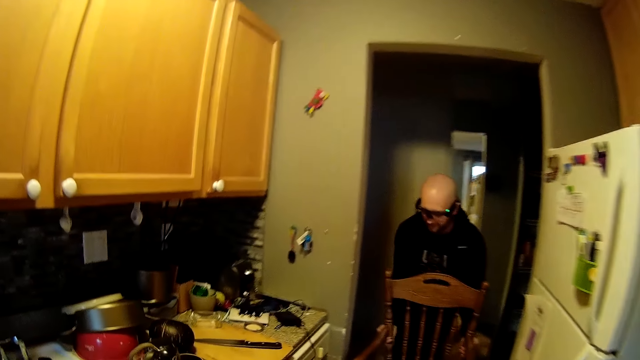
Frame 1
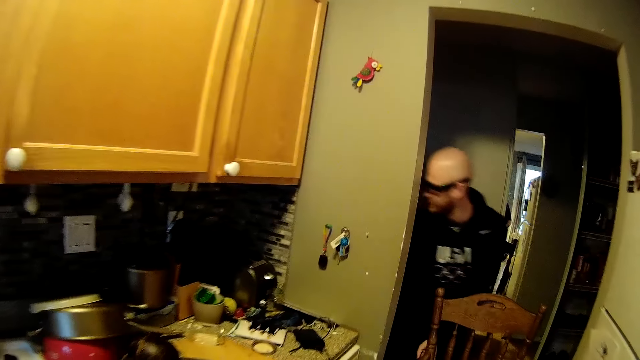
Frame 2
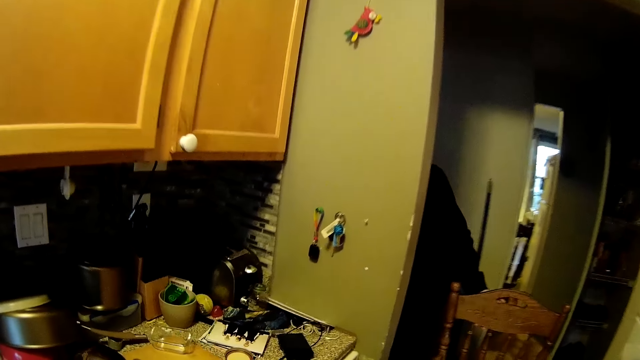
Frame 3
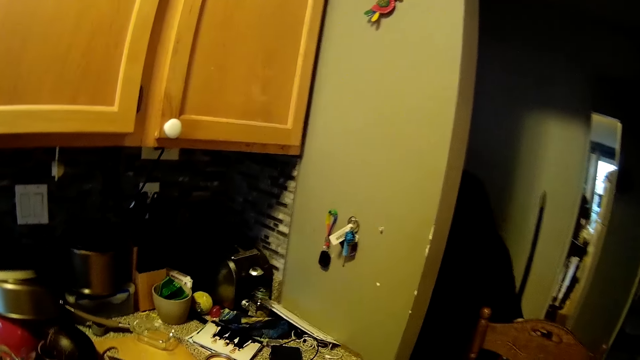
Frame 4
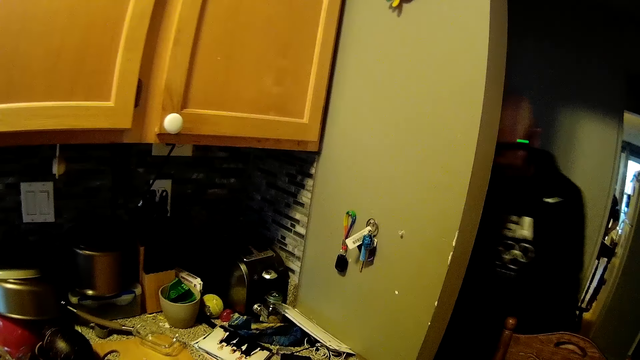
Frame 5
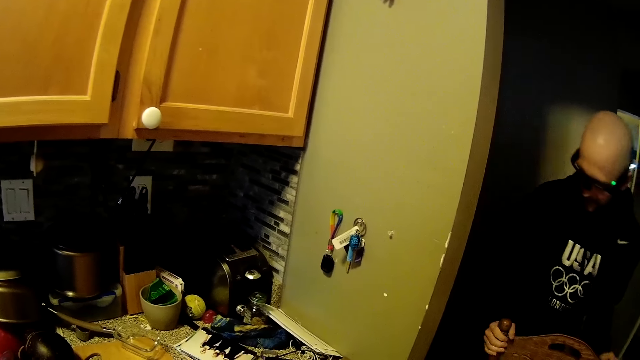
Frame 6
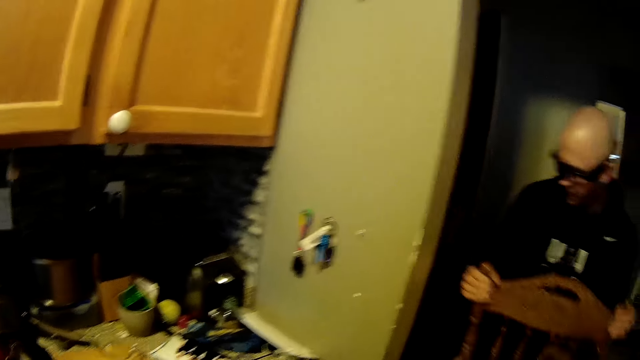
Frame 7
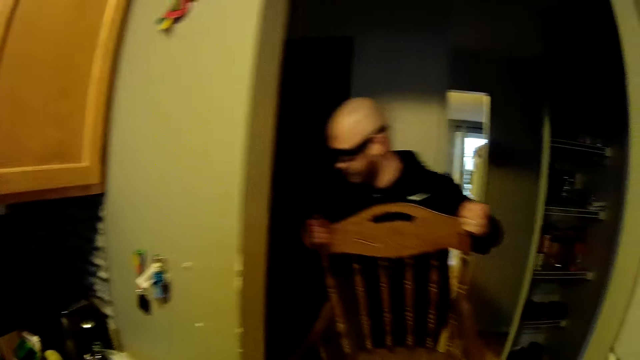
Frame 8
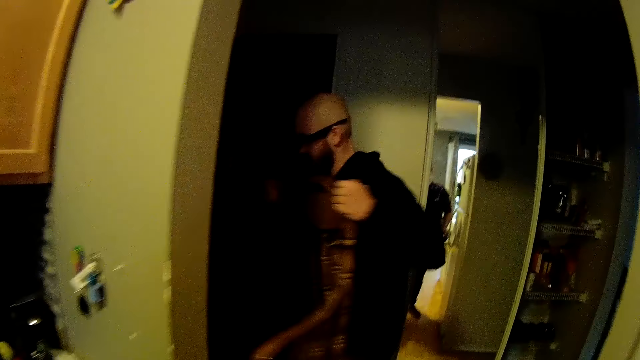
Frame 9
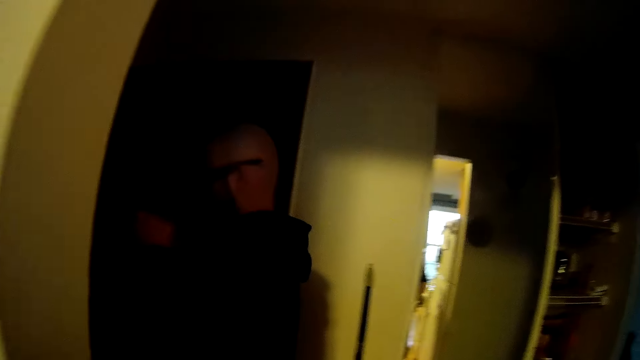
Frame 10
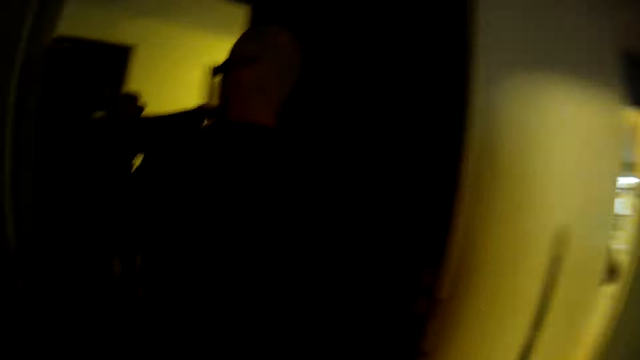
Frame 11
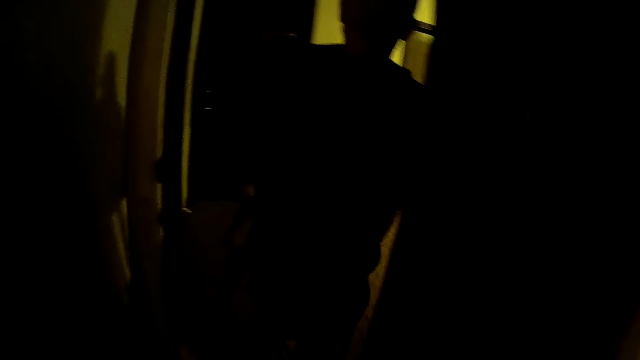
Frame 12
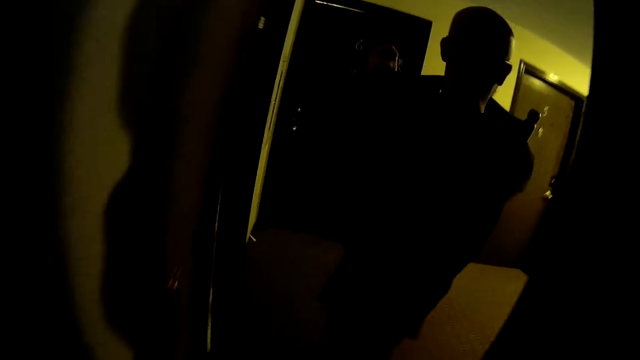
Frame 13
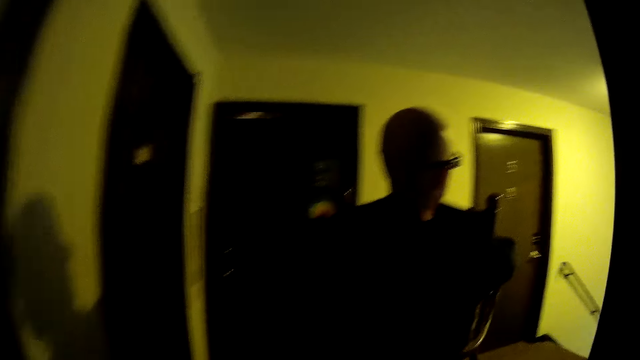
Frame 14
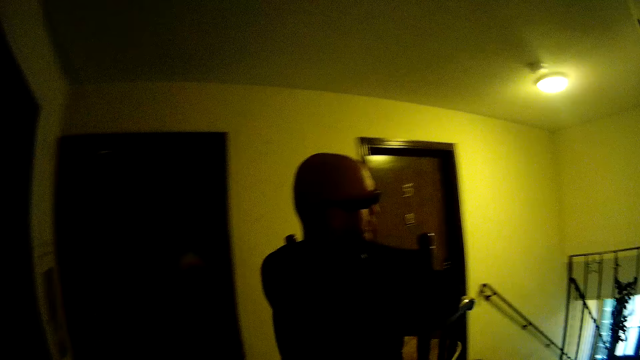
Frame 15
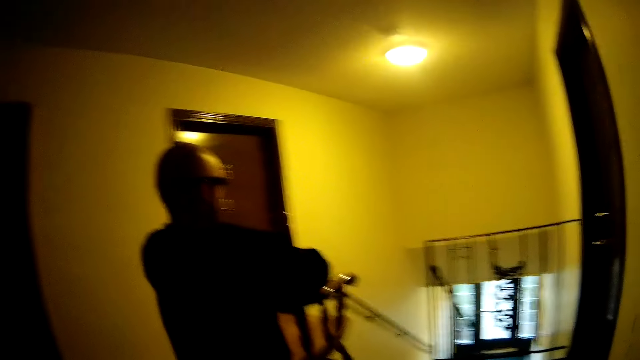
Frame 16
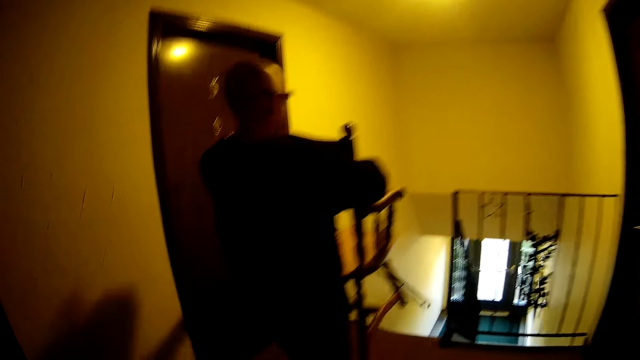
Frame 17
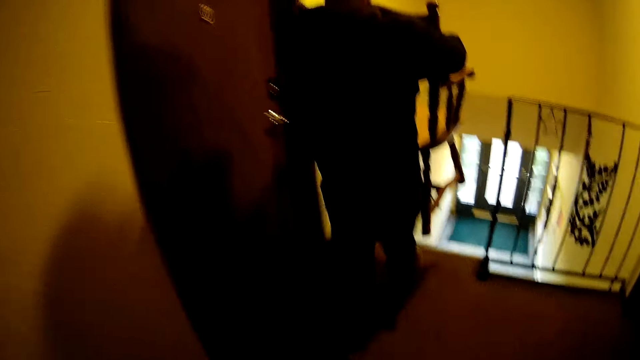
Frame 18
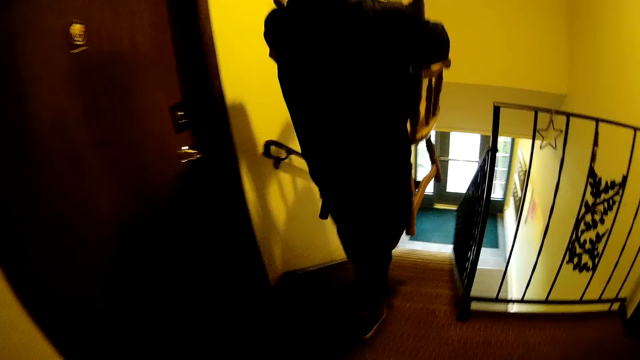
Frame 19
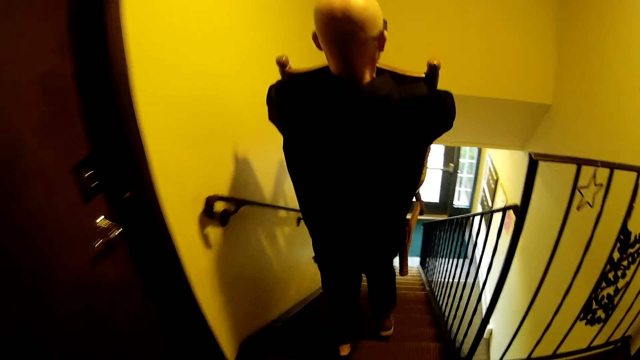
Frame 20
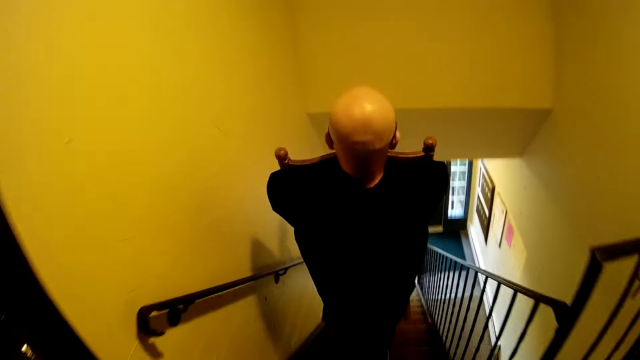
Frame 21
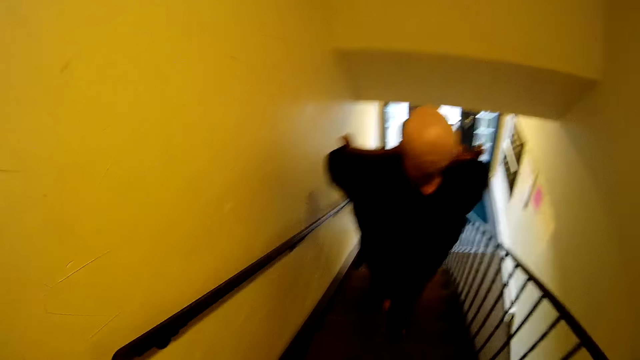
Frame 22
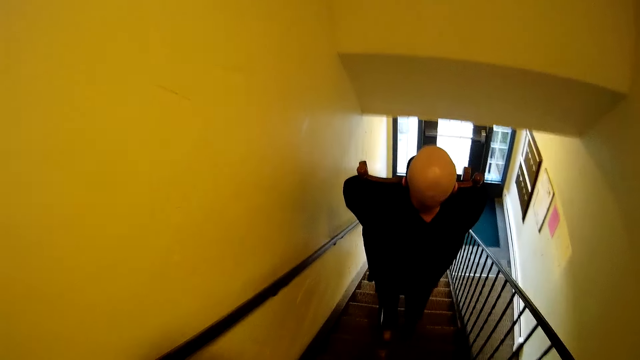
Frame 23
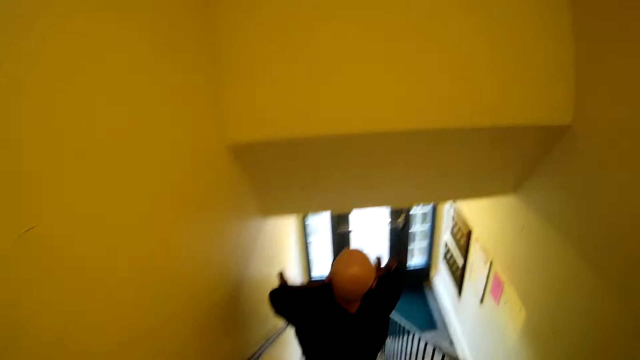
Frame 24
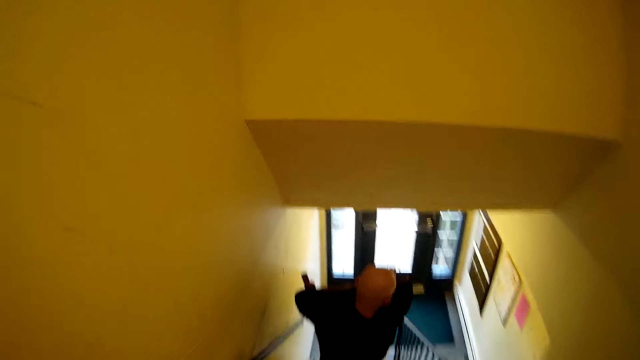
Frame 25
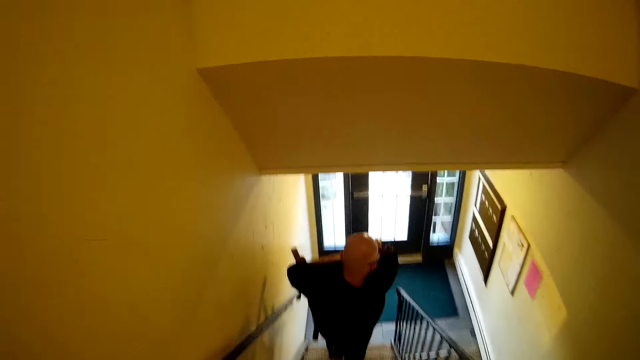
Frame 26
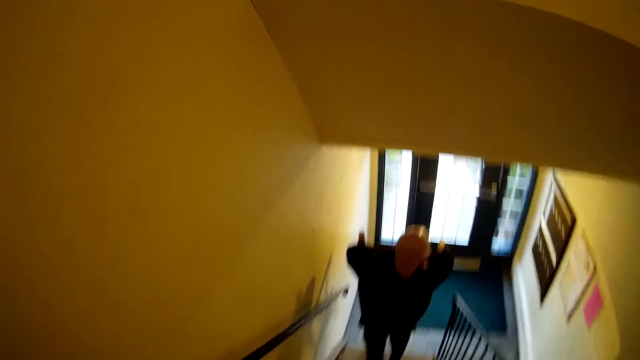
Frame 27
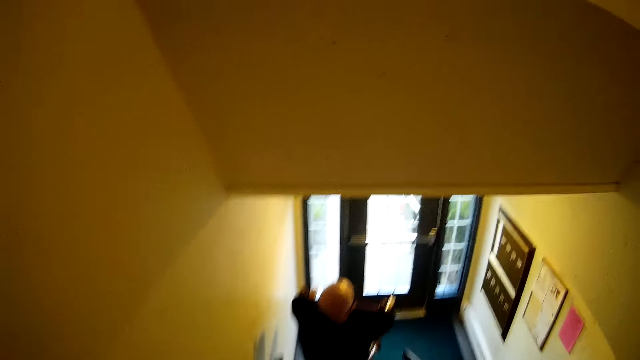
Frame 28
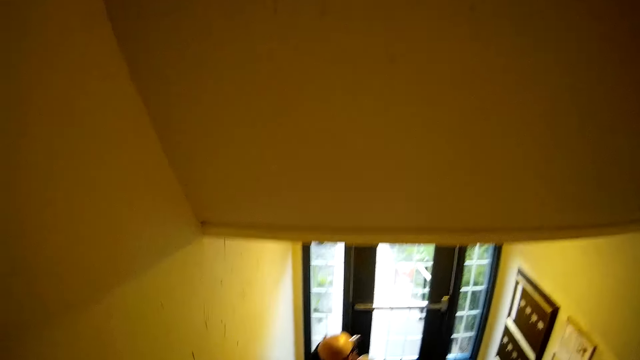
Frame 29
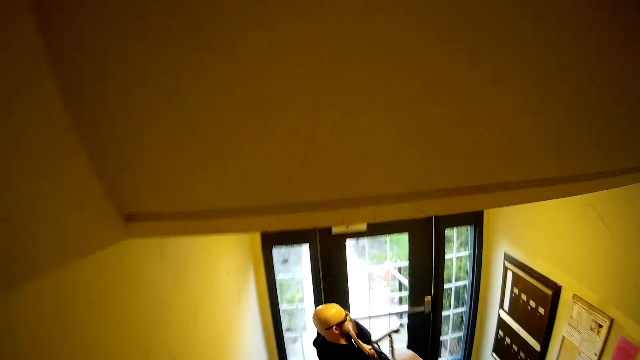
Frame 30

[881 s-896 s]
A man drops a chair on the floor with both hands. The man picks the chair with hands. The man carries the chair from the floor with both hands, and walks out of the apartment with the camera wearer. Another man climbs down the staircase with a chair in both hands. The camera wearer climbs down the staircase.

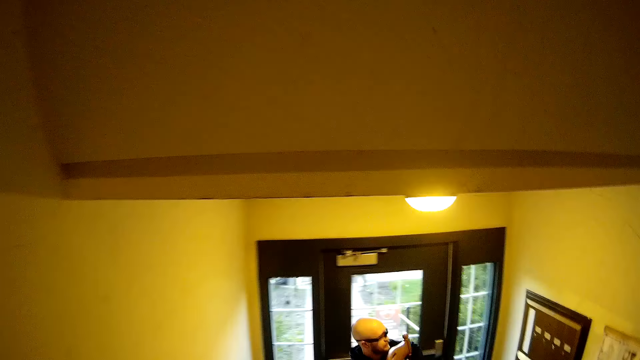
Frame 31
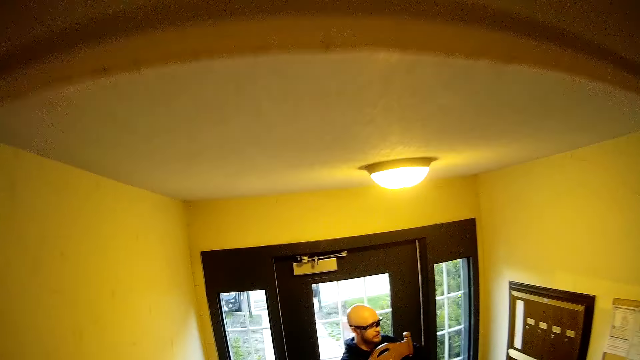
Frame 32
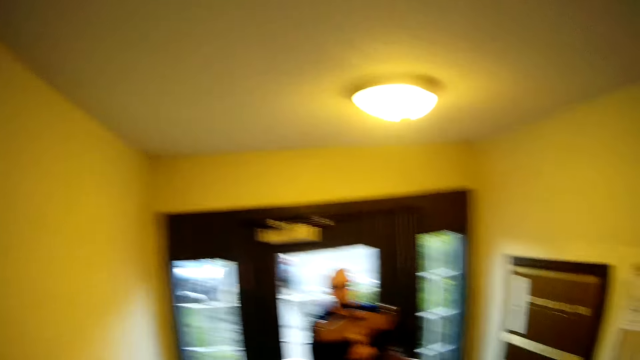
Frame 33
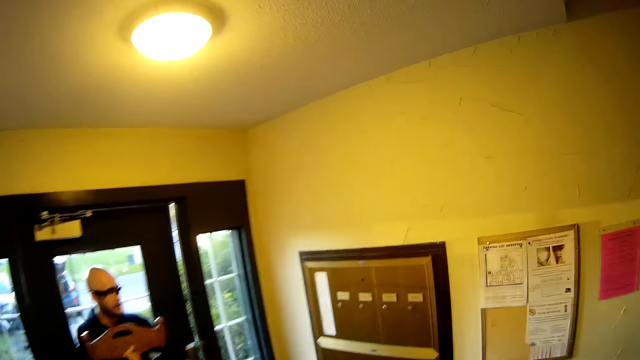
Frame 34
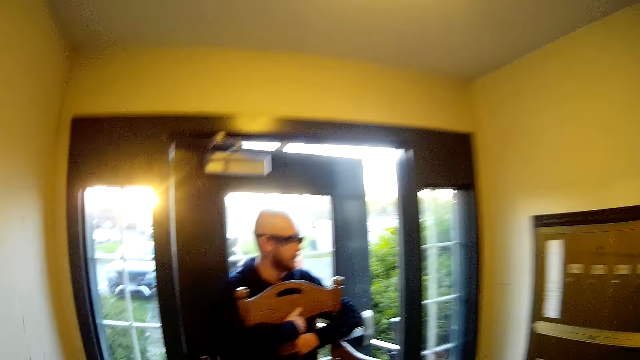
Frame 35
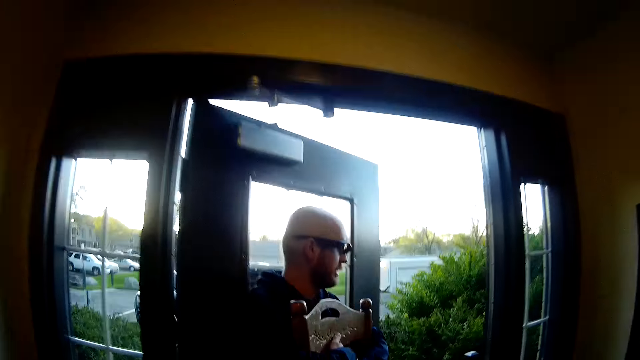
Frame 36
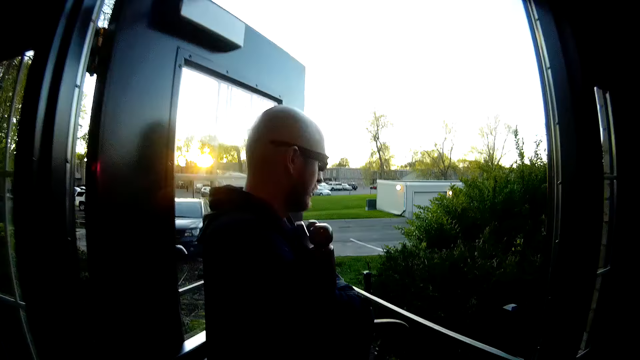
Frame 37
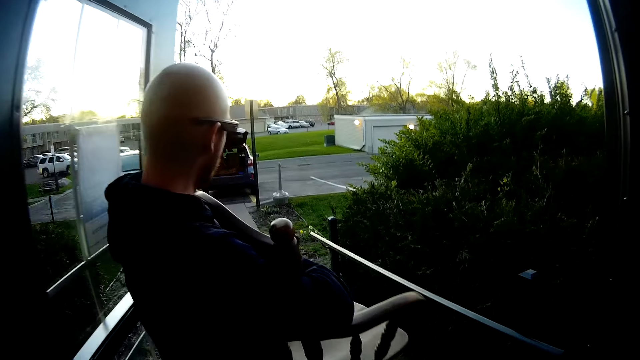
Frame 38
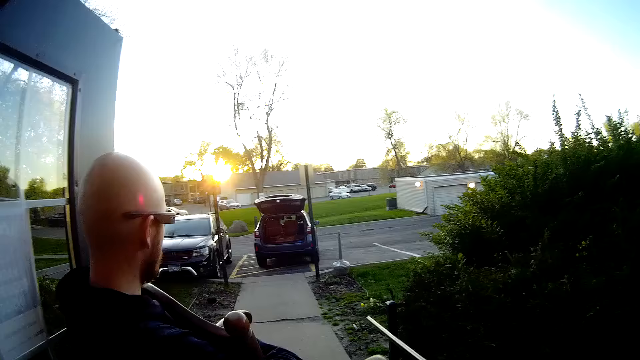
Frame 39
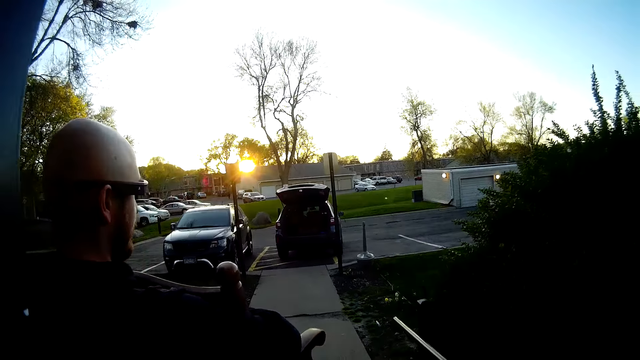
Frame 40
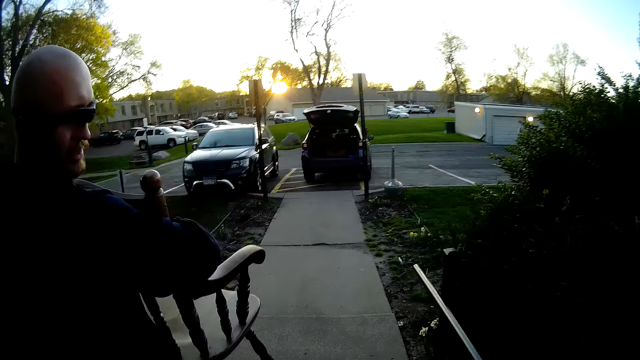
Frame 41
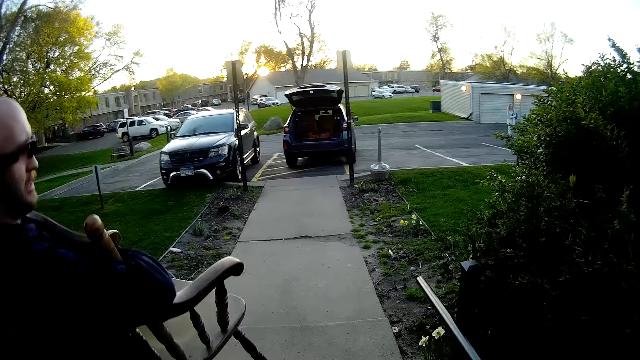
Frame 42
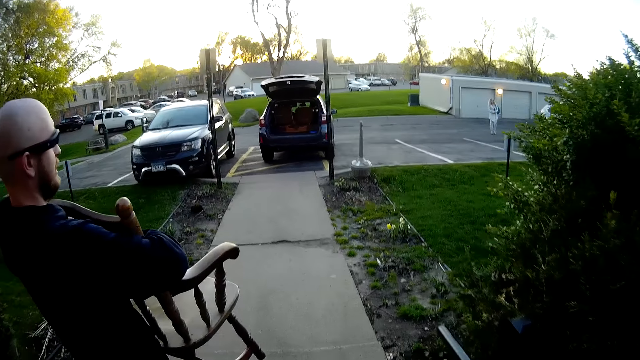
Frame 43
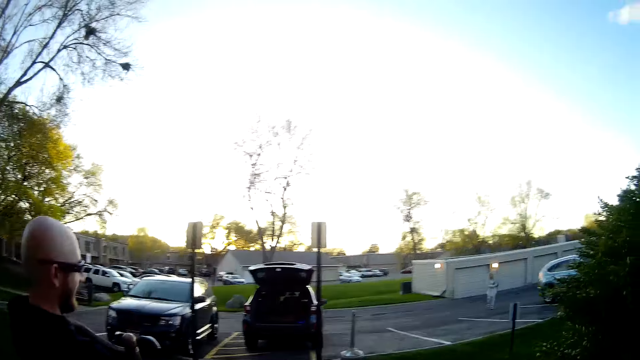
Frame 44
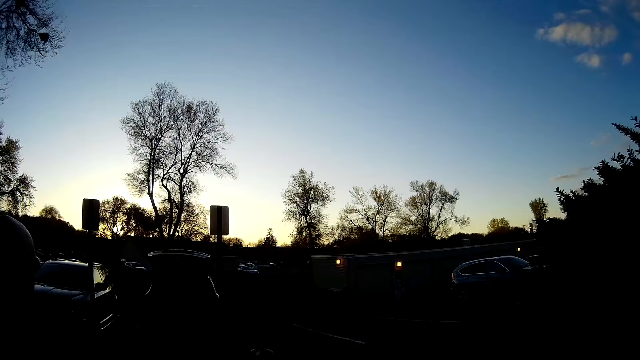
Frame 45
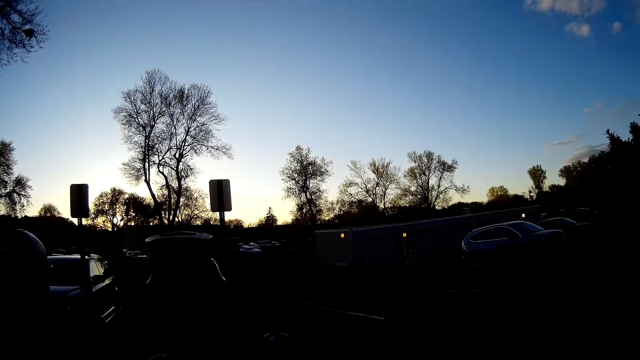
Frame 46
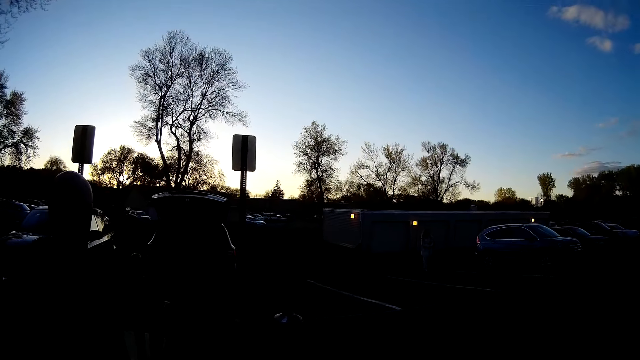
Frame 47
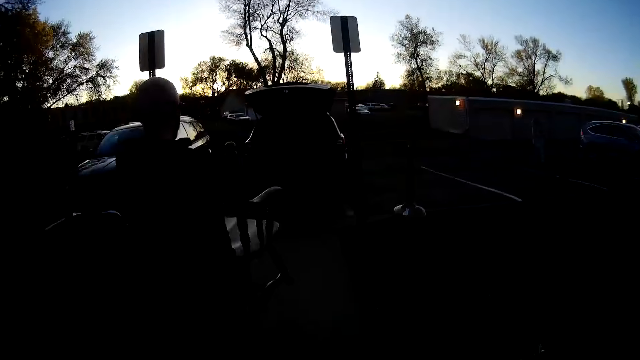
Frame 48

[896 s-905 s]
A man opens a door with his back. The camera wearer walks towards the SUV with another man.
